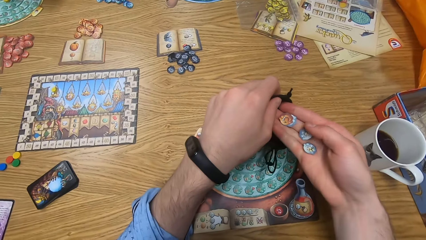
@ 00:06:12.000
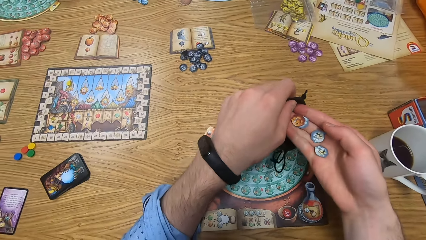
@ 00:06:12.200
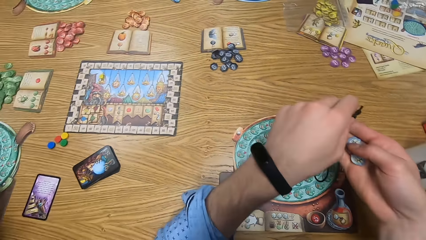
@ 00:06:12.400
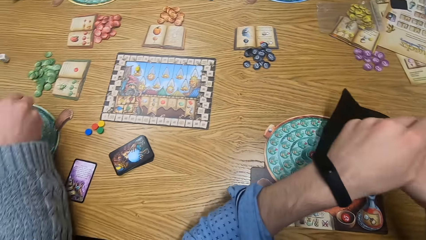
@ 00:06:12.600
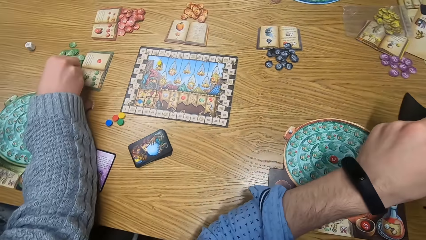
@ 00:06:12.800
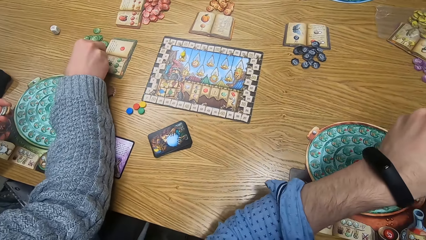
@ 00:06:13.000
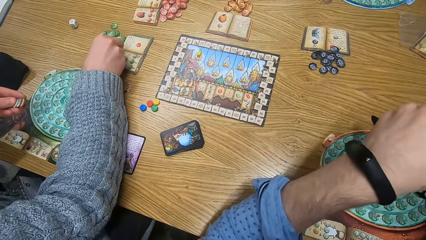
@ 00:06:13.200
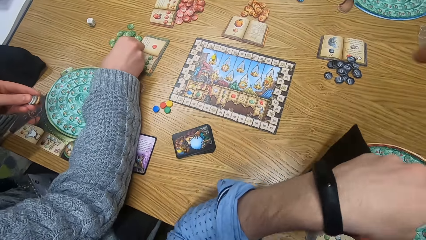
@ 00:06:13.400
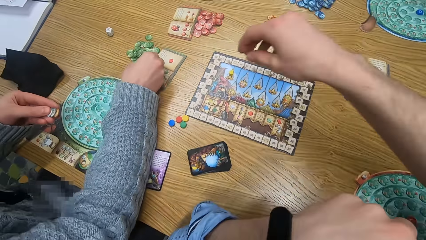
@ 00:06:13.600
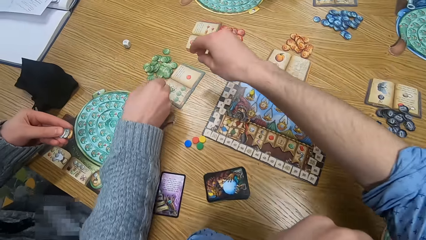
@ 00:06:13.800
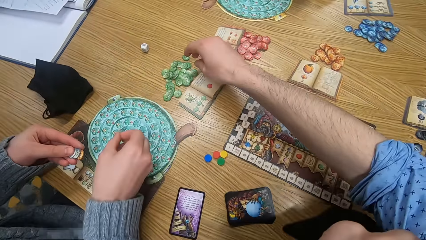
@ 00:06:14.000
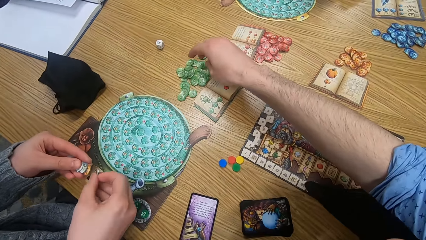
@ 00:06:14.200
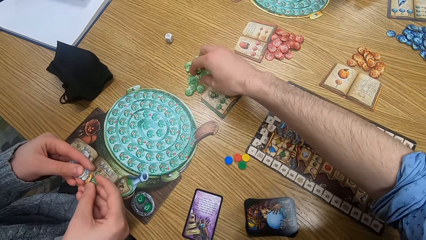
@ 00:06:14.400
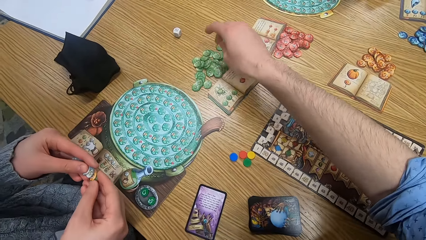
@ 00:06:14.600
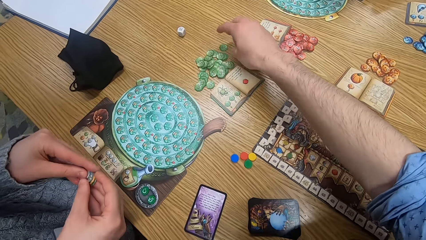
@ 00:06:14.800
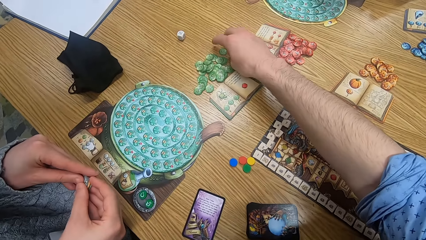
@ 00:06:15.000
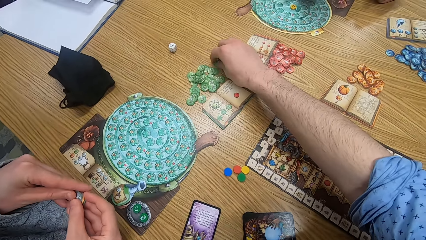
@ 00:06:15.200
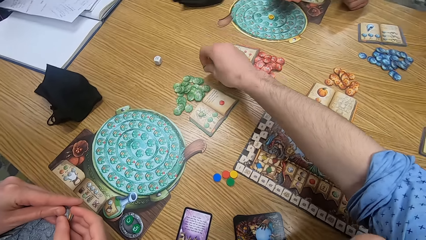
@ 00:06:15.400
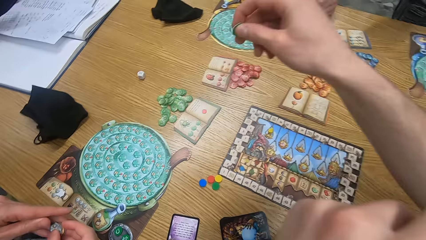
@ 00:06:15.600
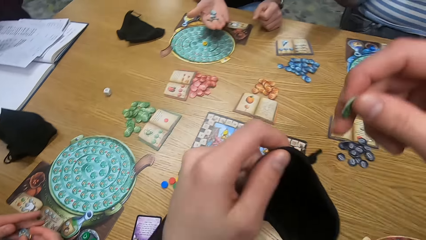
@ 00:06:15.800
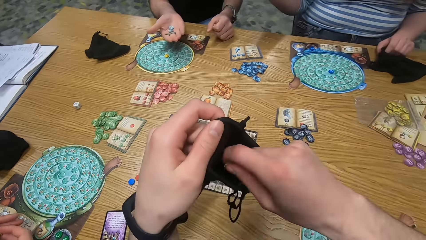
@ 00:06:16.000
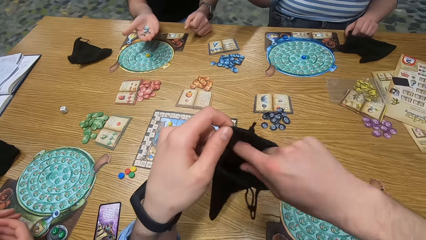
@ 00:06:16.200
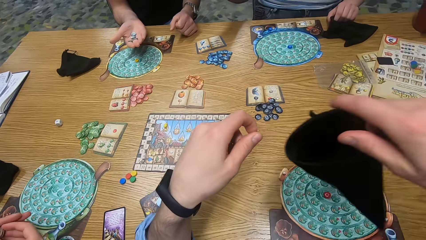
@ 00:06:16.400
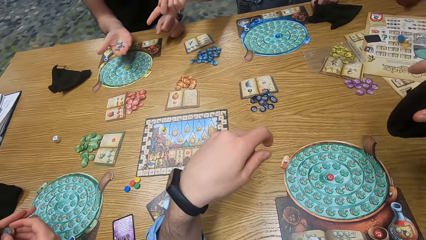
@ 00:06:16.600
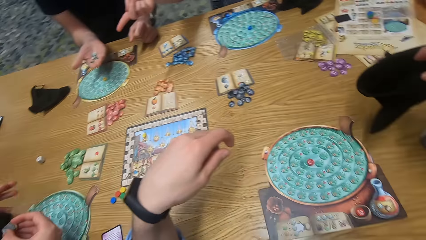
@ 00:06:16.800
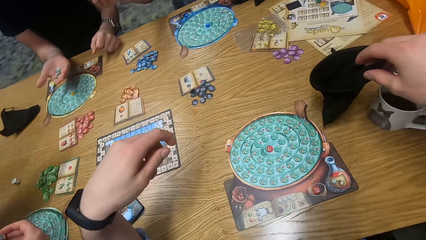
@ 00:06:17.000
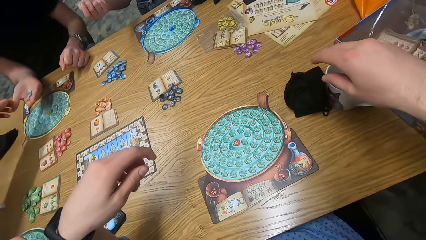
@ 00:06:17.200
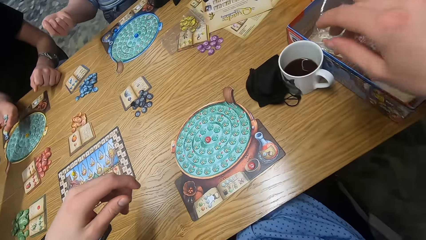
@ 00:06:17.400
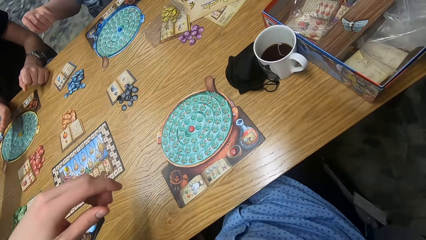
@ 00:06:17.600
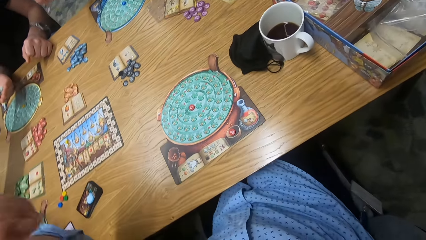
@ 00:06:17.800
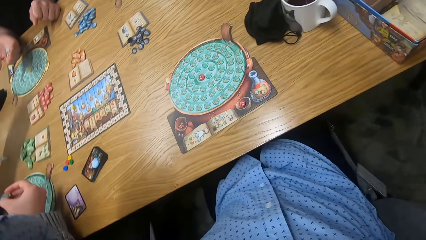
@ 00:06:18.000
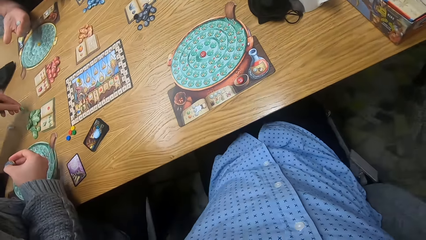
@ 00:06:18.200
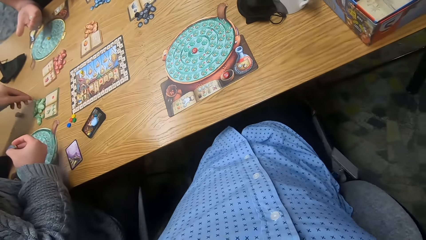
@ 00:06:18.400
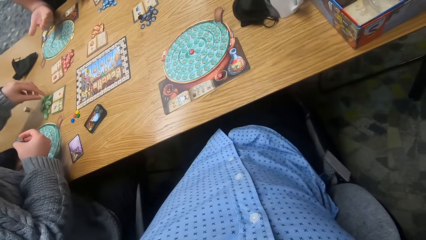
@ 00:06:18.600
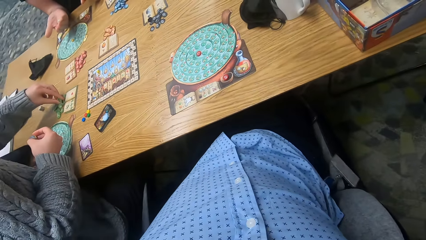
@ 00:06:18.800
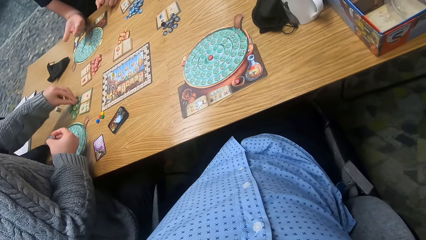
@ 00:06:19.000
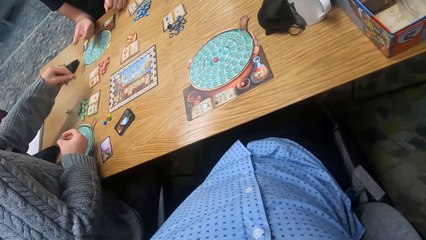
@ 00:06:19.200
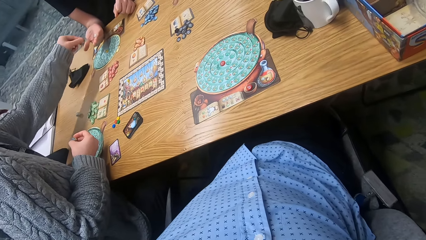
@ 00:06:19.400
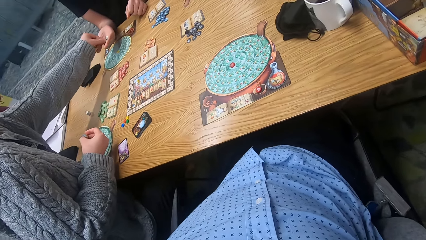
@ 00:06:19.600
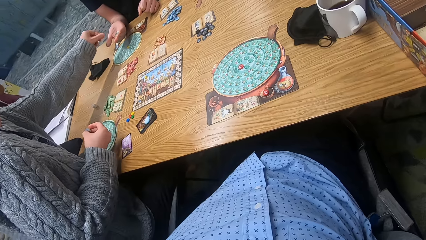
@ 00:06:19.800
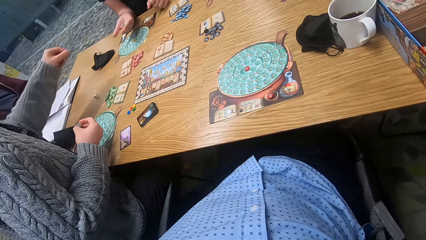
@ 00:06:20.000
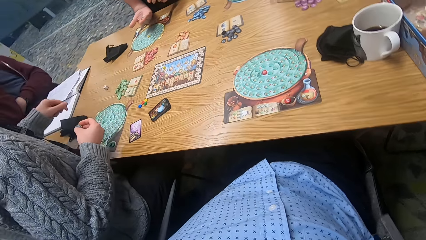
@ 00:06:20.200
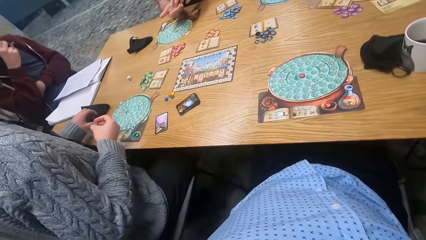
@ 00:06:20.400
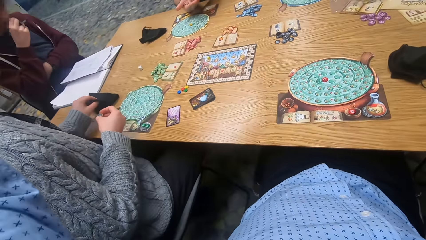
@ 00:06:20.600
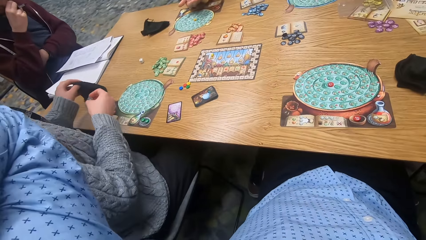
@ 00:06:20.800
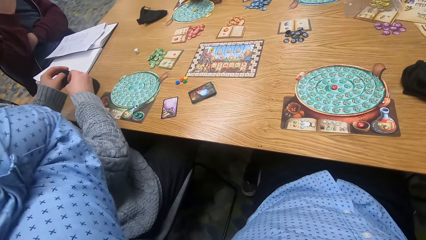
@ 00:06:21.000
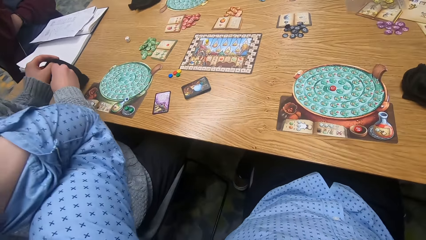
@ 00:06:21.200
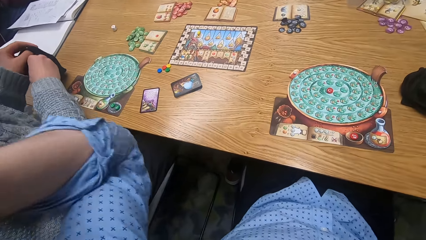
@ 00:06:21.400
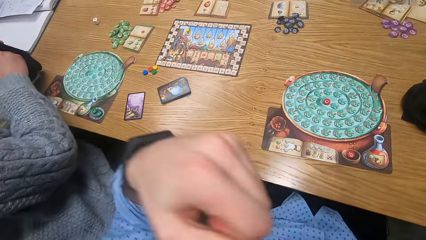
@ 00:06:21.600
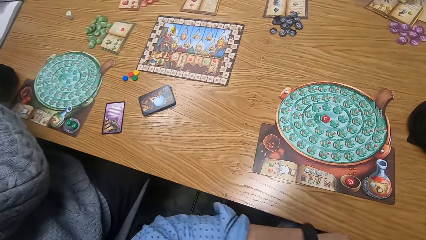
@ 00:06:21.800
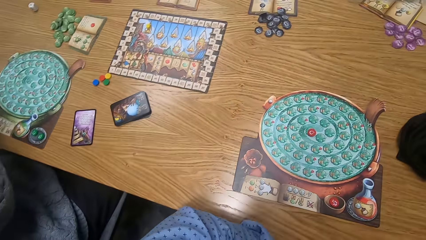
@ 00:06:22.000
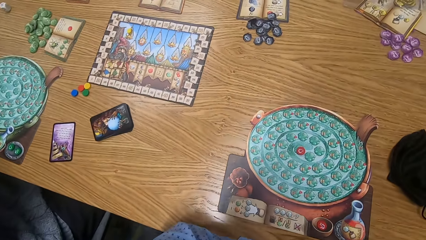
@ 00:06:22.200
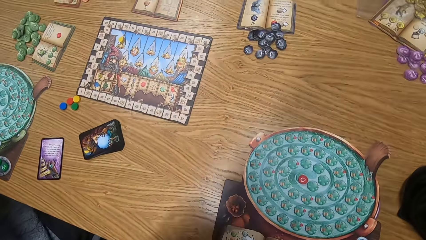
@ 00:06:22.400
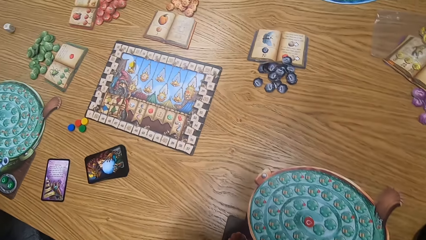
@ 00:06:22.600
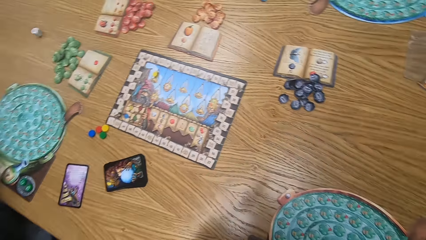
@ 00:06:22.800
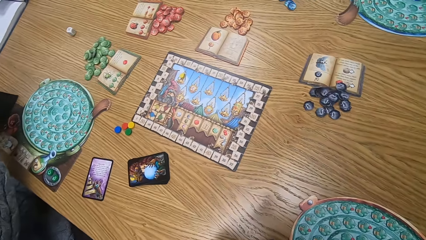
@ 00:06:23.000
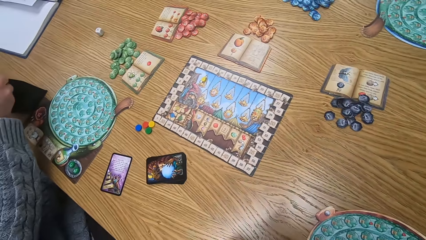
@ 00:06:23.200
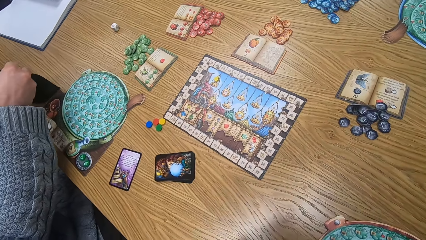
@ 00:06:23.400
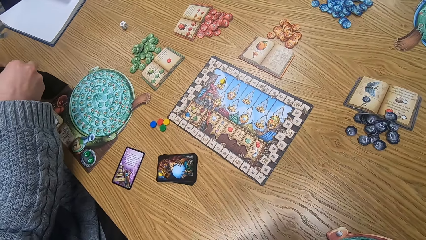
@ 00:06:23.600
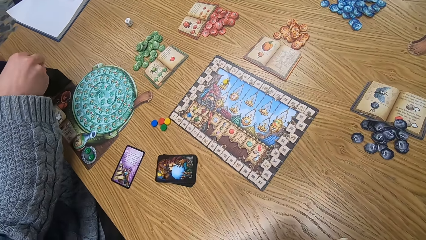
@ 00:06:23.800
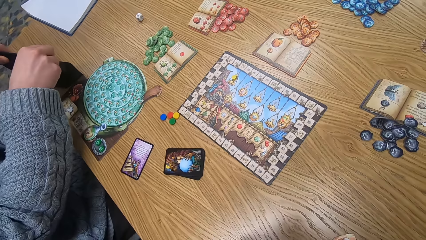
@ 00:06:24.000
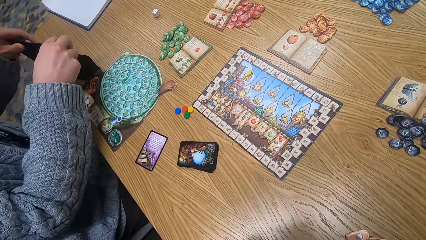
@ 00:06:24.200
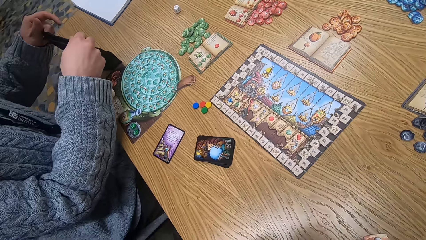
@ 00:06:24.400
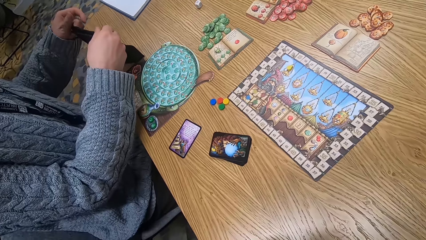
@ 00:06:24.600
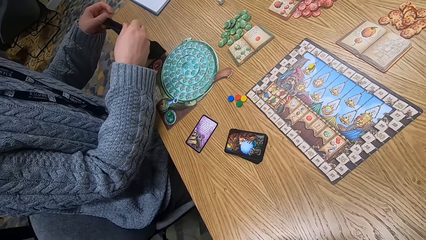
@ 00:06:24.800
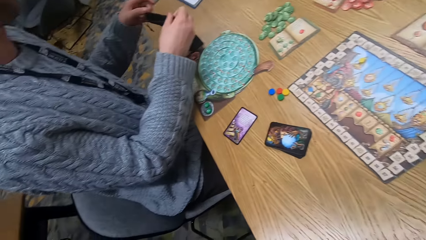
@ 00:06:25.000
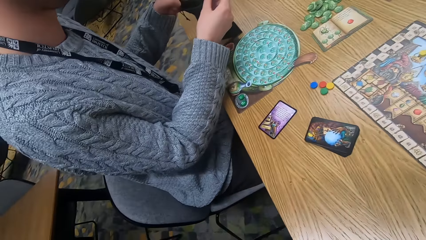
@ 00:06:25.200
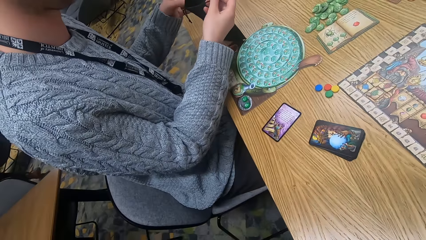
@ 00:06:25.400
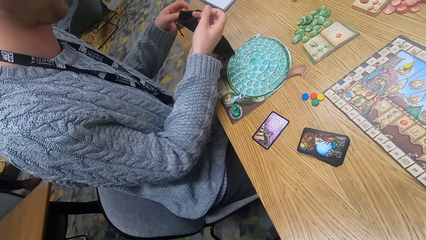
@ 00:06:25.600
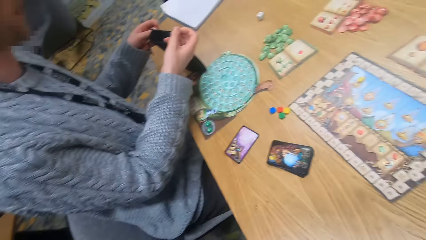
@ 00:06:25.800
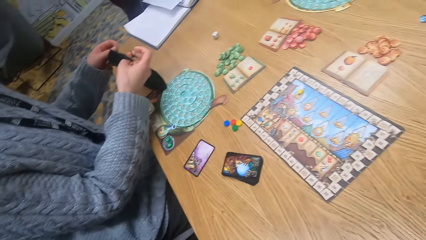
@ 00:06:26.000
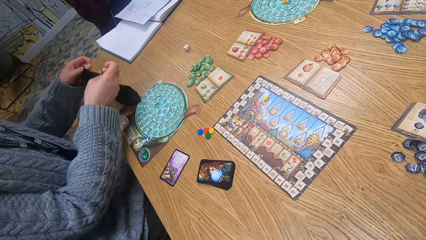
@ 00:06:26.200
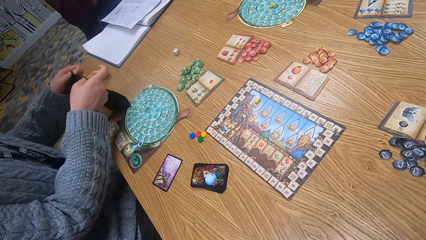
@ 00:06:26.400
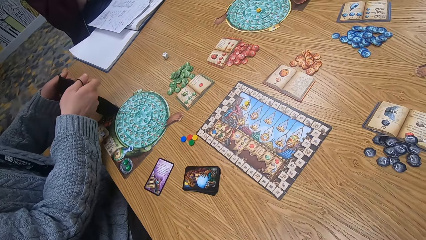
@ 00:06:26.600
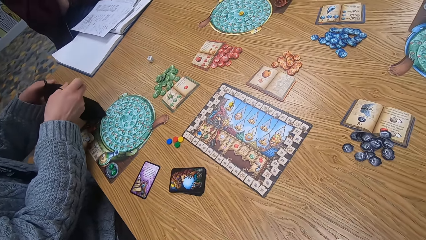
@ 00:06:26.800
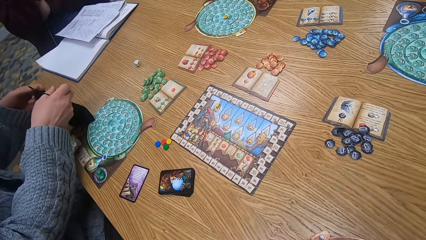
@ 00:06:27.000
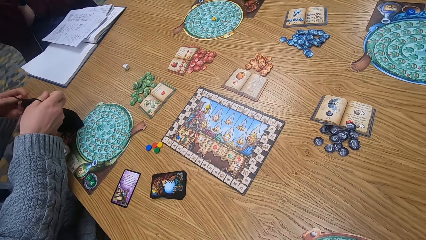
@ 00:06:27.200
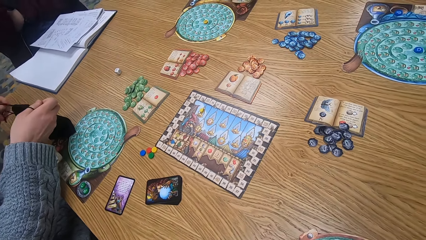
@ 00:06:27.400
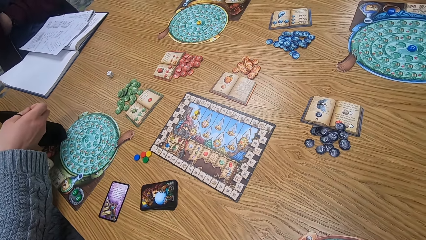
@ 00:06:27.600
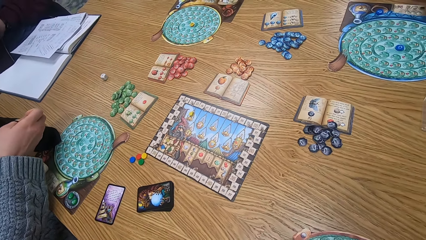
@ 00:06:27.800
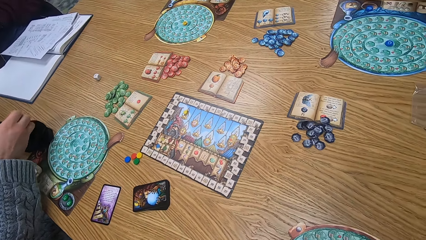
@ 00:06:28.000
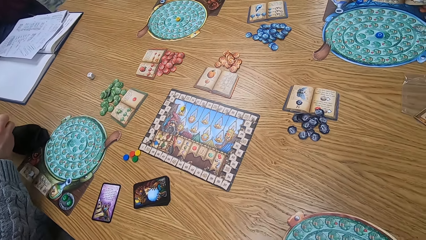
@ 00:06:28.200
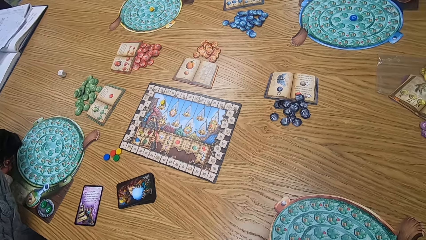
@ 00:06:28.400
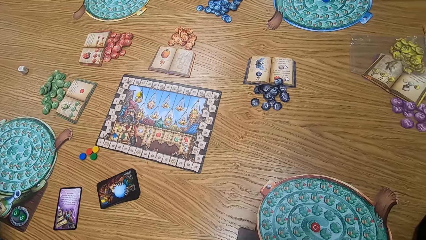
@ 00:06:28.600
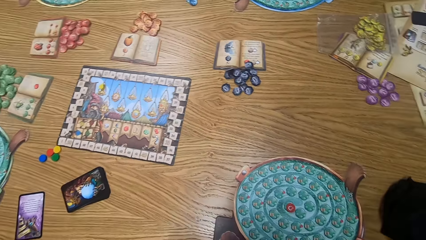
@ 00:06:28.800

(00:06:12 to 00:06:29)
The camera wearer puts the chips in the player bag with his right hand. The woman picks a chip from the table with her right hand. The camera wearer picks a chip from the table with his right hand. The man holds some chips in the right hand. The camera wearer puts the chip in the player bag with his right hand. He holds the player bag with his right hand. He places the player bag on the table with his right hand. The woman picks a chip from the right hand of the man with her left hand. The woman places the chip on the table with her left hand. The woman picks a chip from the table with her left hand. The woman places the chip on the right hand of the man with her left hand. The woman picks the player bag on the table with her left hand. The camera wearer puts his hand down. The woman puts the chips inside the player bag with her right hand. The woman holds the player bag with both hands.
